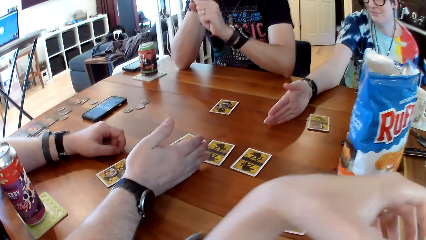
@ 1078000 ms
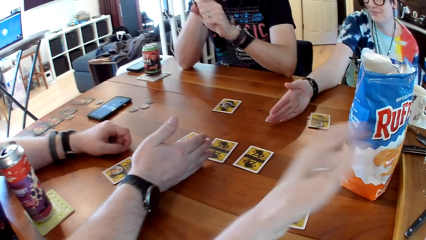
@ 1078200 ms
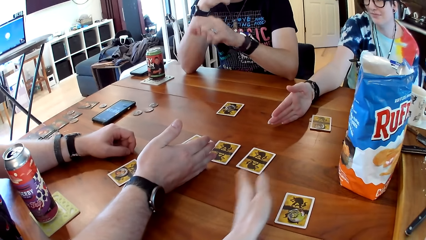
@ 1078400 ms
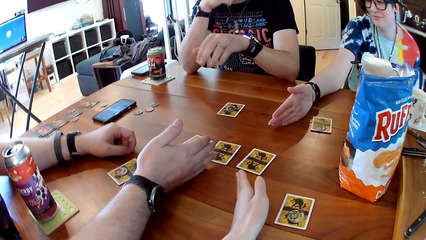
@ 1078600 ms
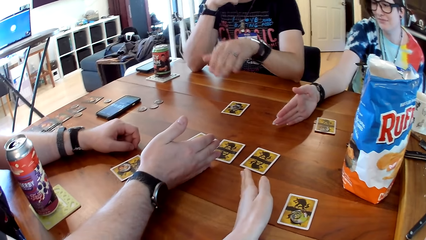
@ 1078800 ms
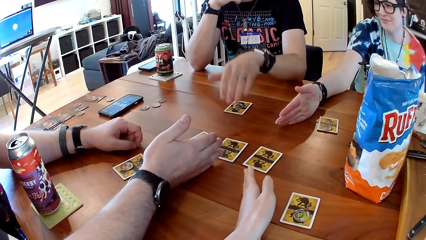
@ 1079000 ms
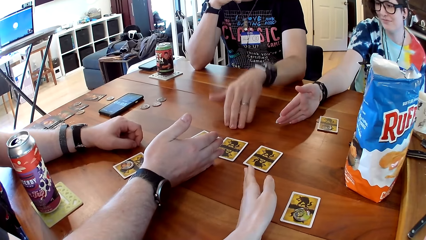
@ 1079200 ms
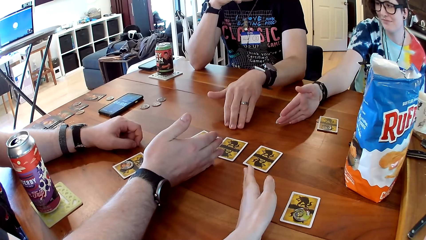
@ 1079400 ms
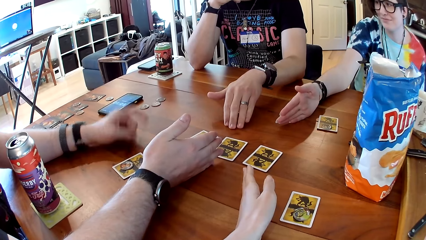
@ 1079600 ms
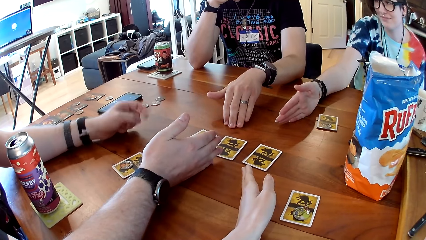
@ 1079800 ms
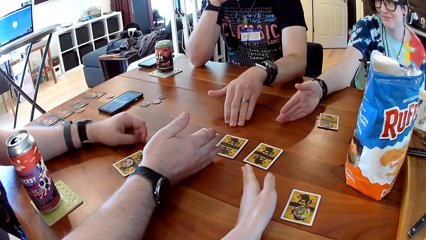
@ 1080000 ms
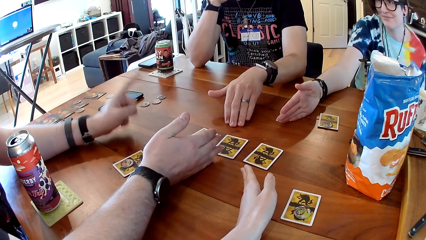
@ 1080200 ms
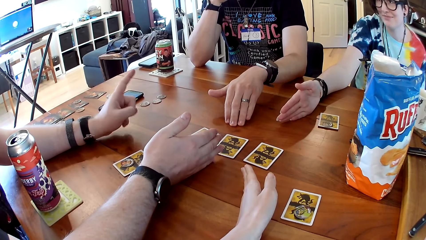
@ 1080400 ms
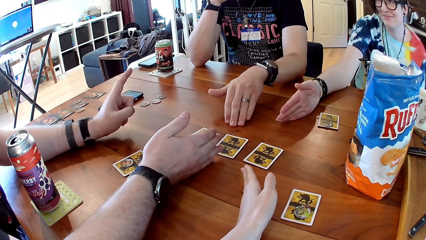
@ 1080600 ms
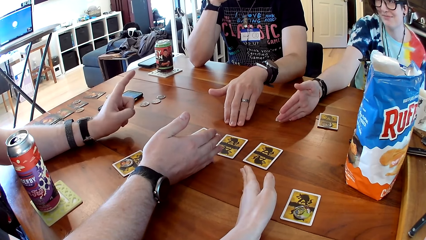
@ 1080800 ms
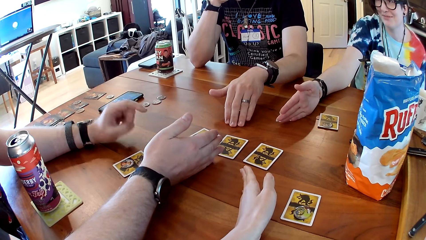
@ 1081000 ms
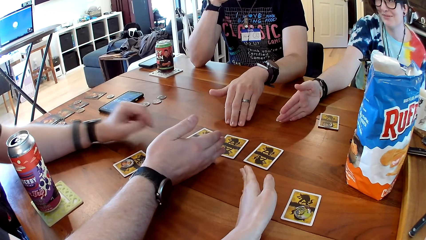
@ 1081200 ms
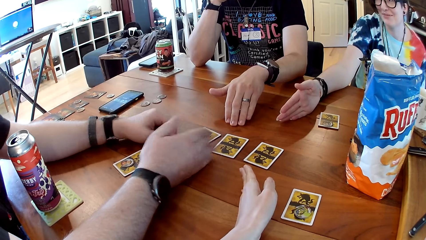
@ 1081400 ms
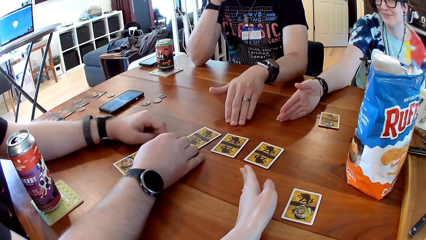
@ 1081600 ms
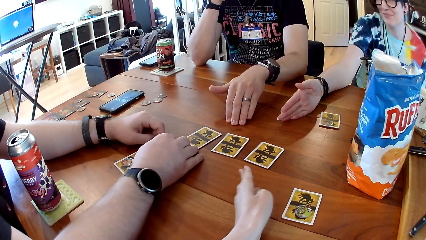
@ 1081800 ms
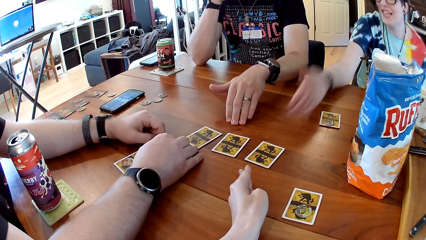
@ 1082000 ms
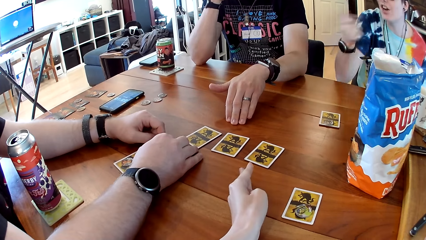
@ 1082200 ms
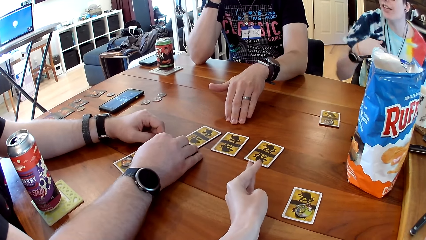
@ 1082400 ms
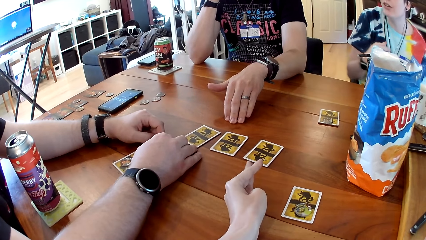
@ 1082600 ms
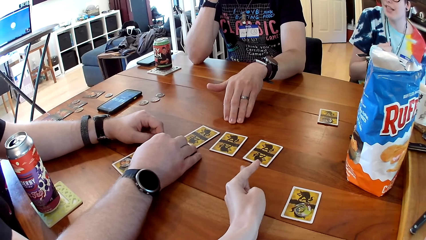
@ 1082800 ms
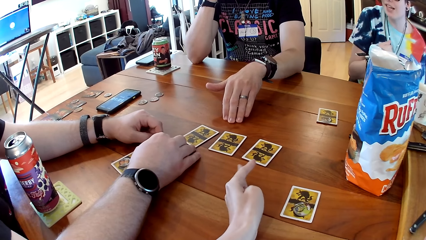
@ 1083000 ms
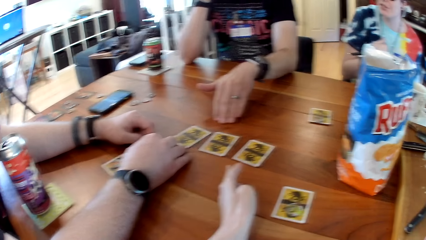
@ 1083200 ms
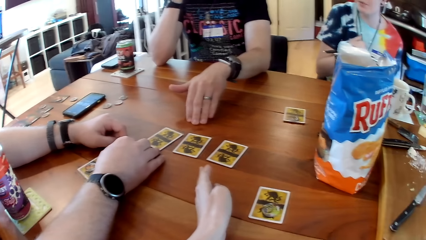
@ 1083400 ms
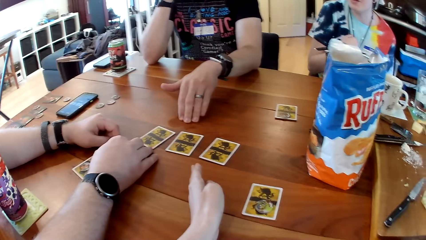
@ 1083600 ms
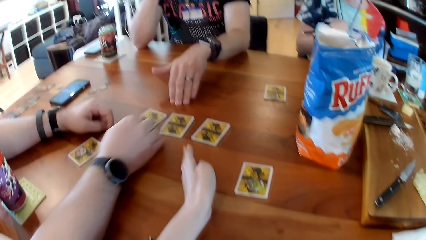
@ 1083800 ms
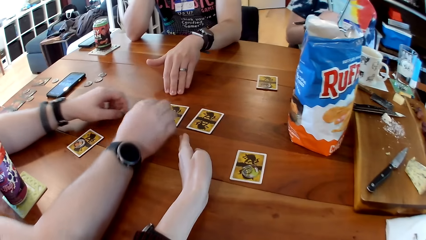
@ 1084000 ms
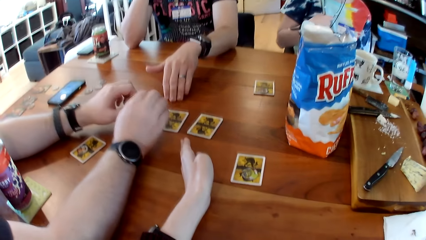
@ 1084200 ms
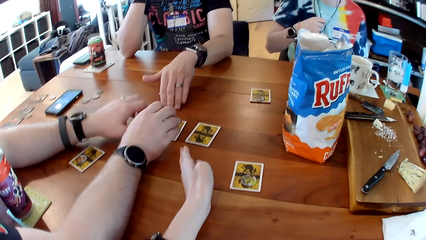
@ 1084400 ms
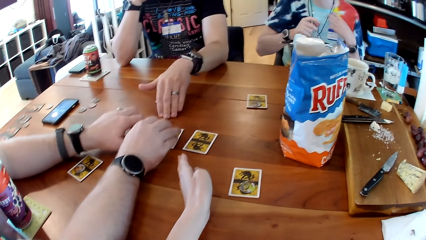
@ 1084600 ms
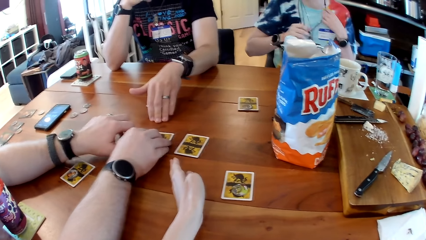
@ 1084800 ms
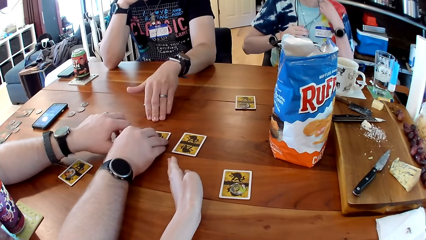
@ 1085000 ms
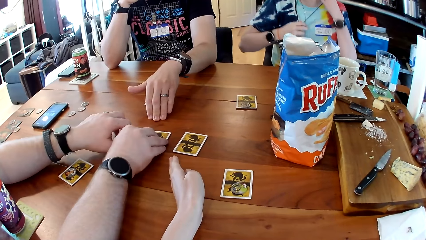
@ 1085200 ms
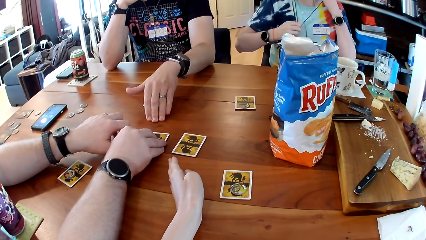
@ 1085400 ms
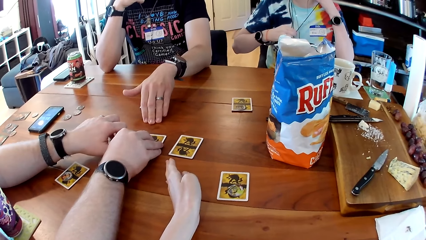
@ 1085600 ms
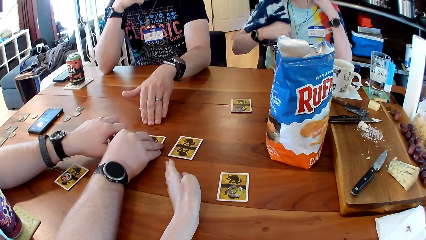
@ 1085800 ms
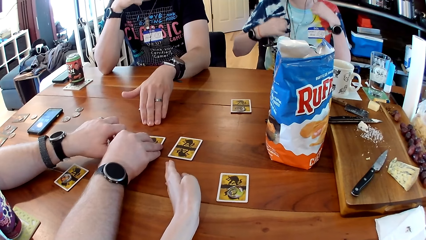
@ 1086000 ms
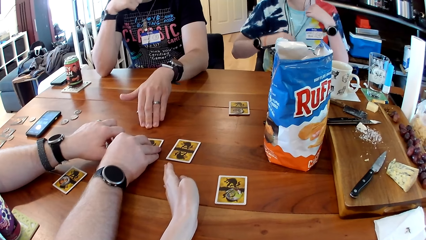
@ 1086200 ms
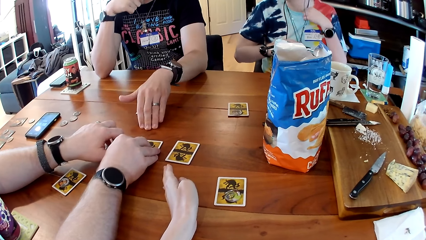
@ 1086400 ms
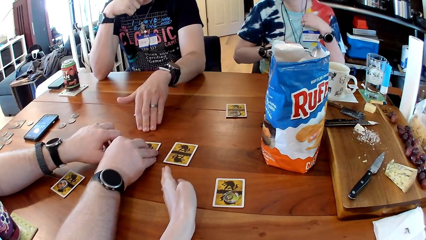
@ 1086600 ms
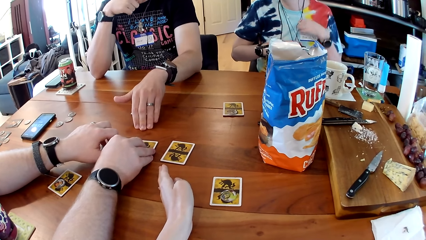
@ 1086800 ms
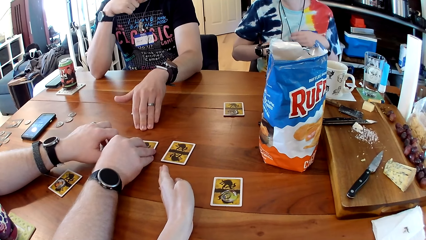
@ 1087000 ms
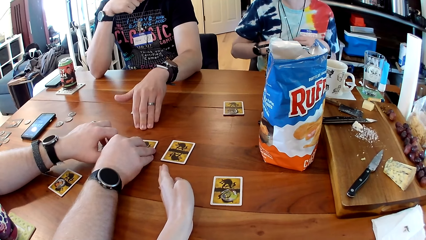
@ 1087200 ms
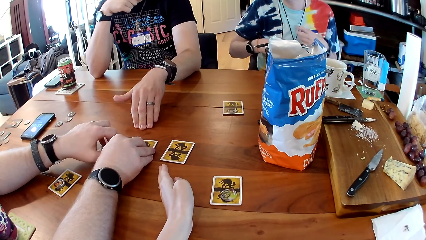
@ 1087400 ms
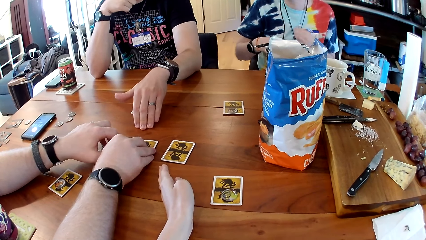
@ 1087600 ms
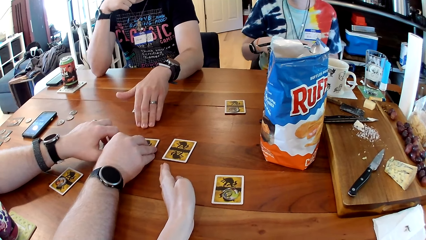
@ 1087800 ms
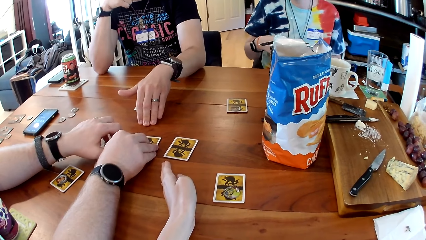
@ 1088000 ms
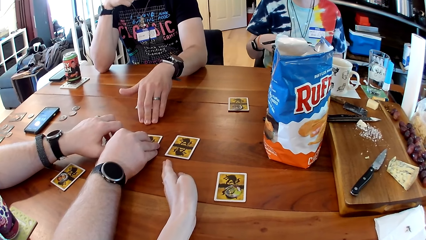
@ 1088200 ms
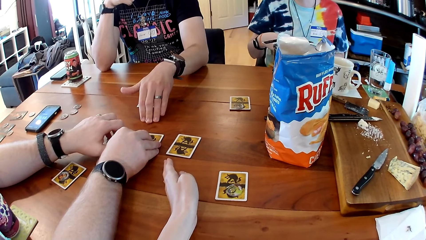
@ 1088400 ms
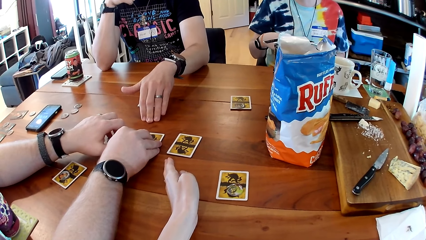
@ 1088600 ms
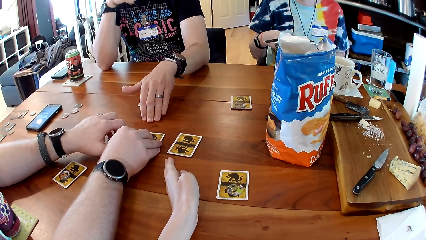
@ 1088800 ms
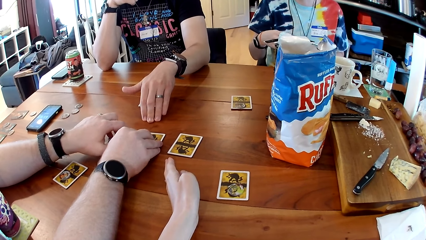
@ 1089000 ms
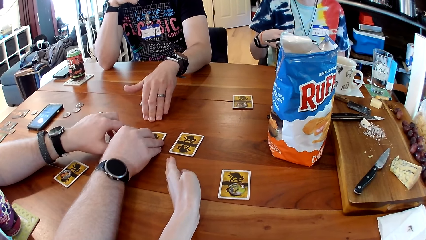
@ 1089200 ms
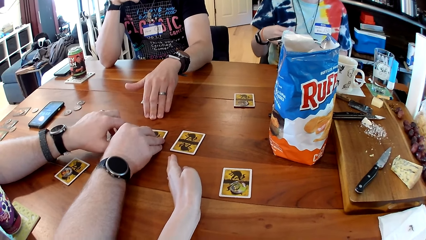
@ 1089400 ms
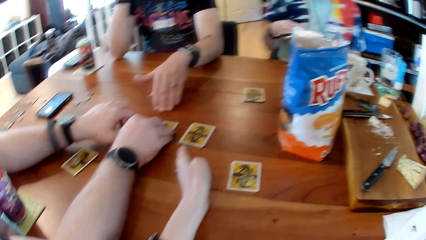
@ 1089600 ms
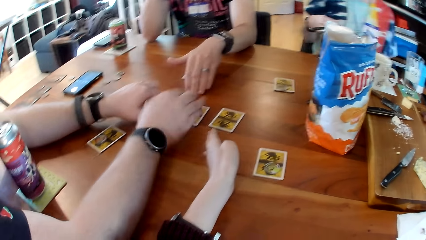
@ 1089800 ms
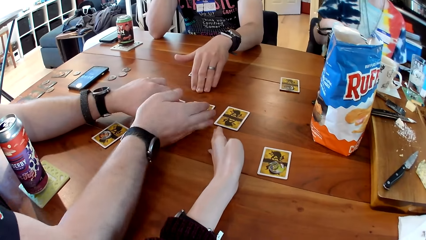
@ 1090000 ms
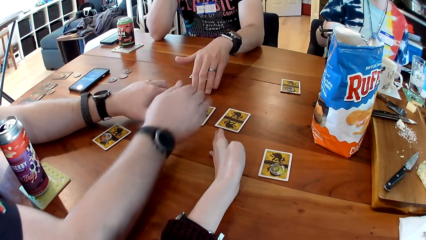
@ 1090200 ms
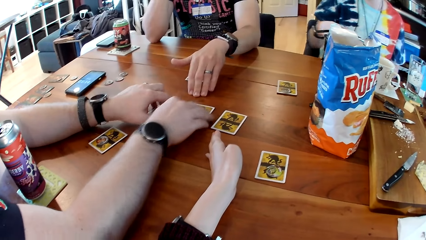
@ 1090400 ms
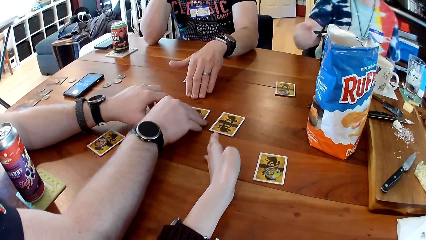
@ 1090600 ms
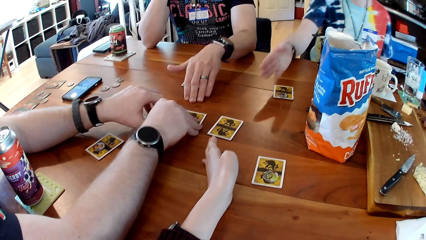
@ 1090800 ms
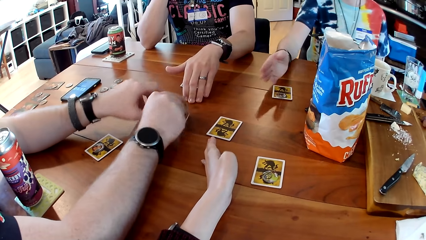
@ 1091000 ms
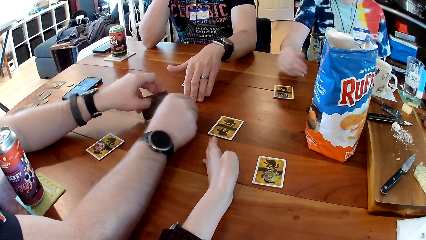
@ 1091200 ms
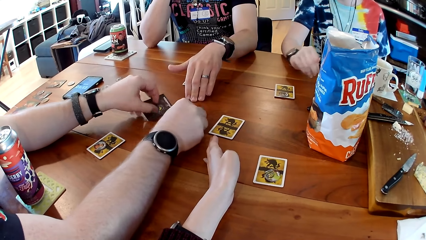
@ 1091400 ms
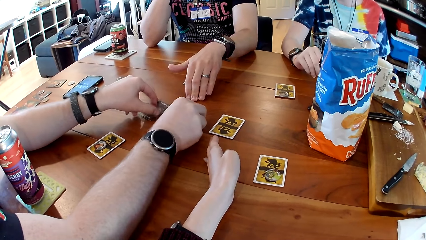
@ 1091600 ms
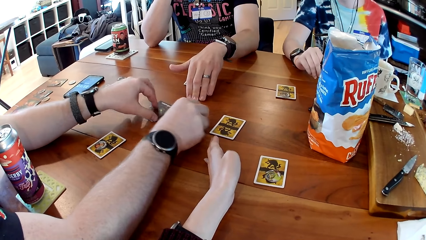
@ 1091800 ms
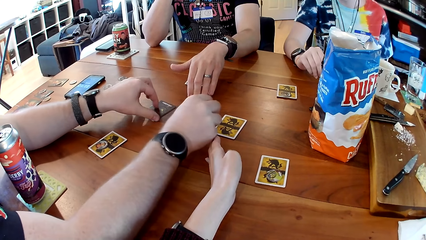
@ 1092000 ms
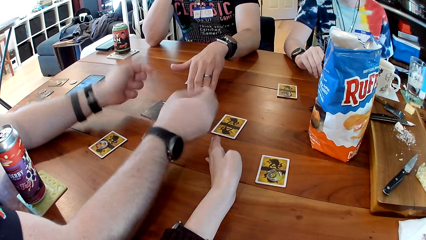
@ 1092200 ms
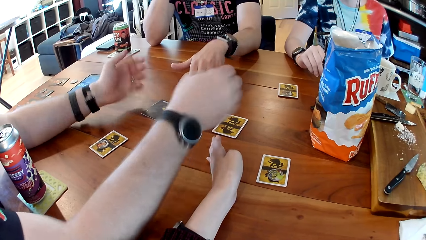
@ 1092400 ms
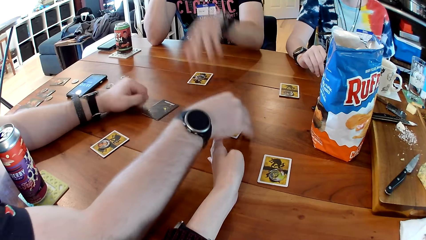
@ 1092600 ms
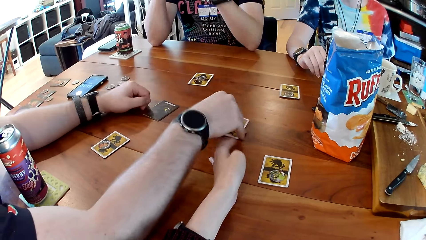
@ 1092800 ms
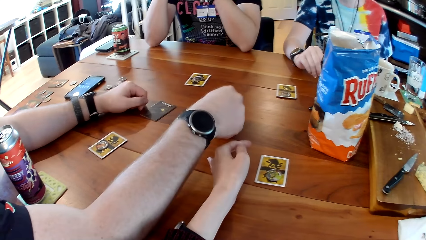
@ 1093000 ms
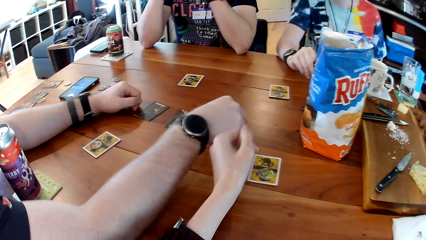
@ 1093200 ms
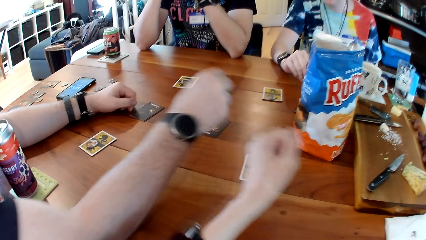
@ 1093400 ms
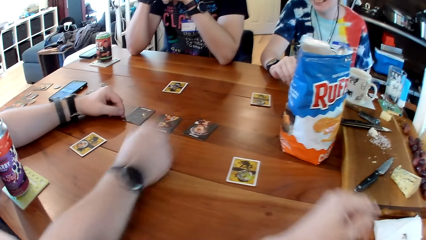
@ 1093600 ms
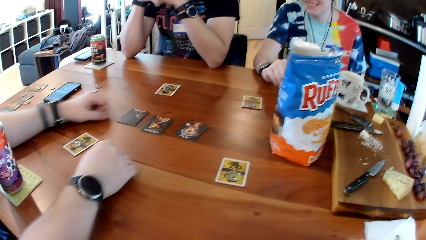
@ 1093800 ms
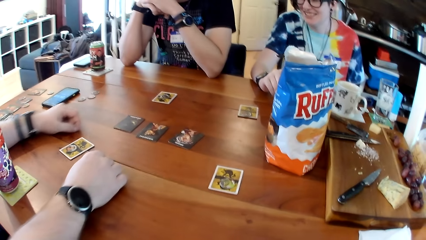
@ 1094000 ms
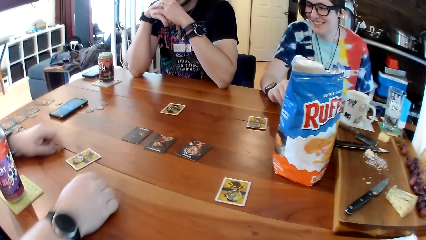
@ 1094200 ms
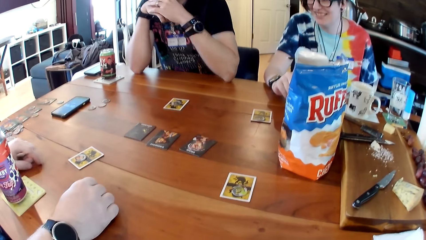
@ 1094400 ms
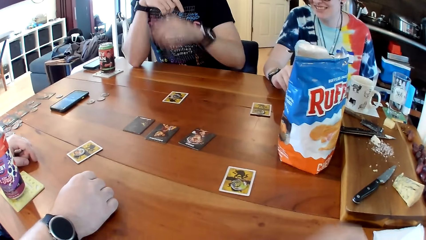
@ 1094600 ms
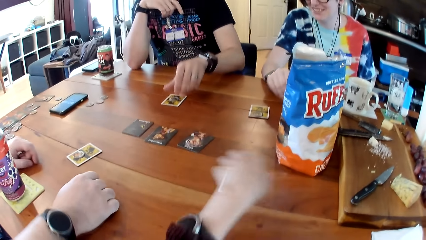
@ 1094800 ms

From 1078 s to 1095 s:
The camera wearer places her left hand onto the table. A man places his left hand onto the table. The camera wearer points at the cards. A woman interacts with the camera wearer, another man and the first man at the table. The other man places both hands onto the cards on the table. The woman adjusts her neck piece with both hands. The other man flips the cards on the table with both hands.
